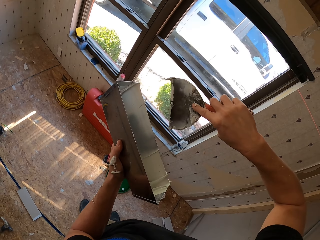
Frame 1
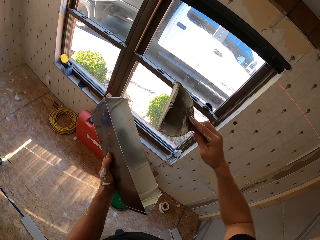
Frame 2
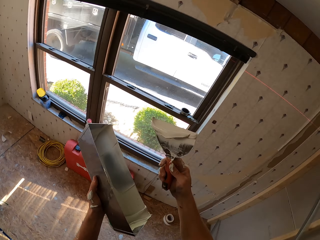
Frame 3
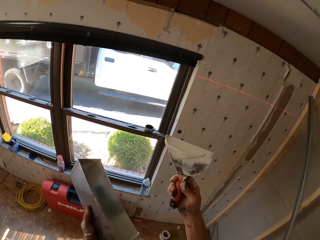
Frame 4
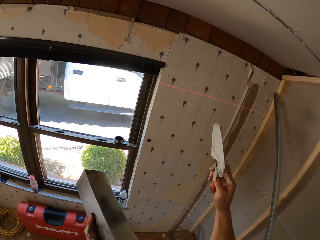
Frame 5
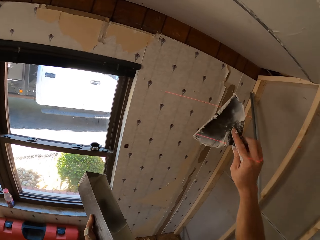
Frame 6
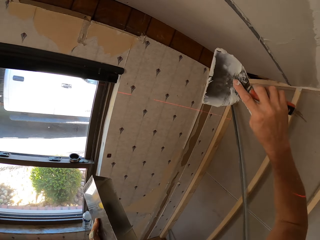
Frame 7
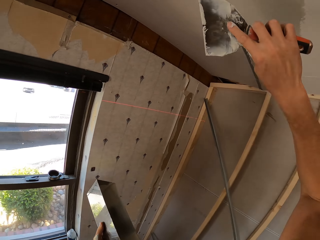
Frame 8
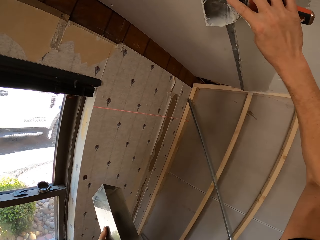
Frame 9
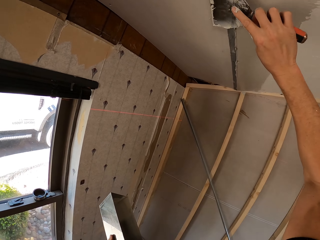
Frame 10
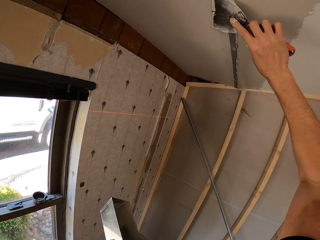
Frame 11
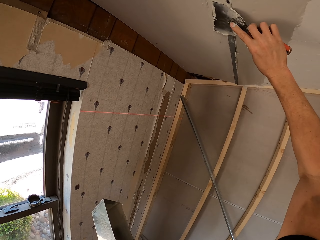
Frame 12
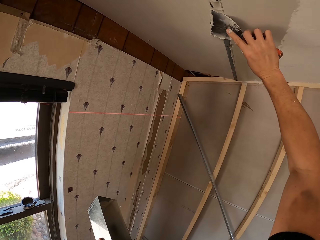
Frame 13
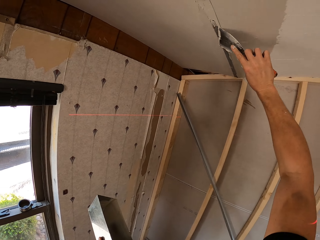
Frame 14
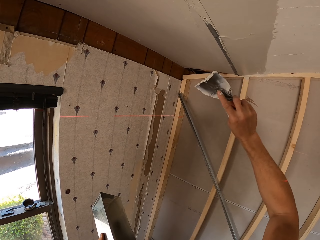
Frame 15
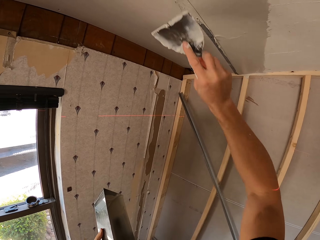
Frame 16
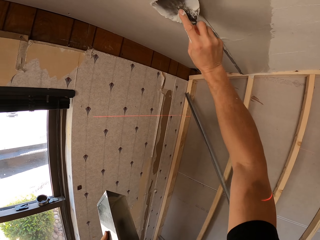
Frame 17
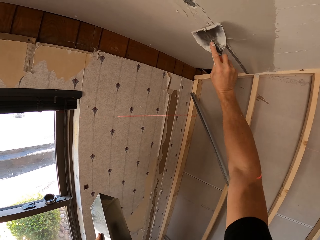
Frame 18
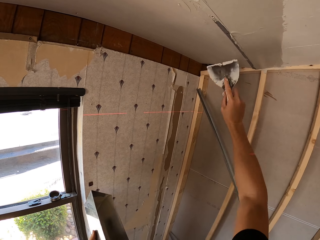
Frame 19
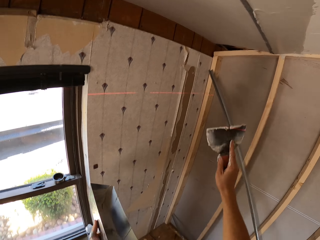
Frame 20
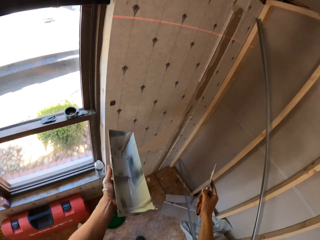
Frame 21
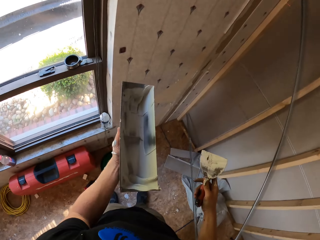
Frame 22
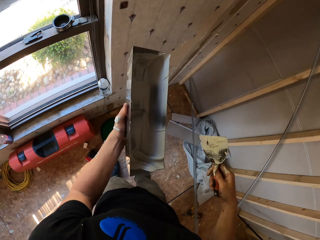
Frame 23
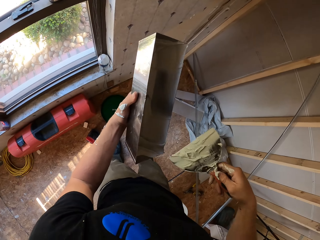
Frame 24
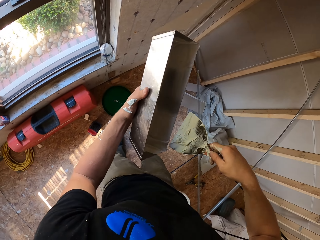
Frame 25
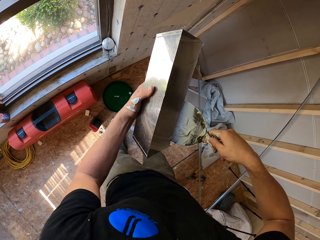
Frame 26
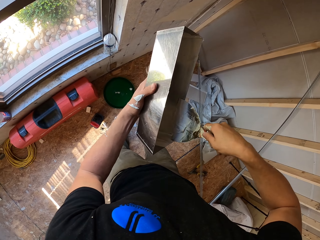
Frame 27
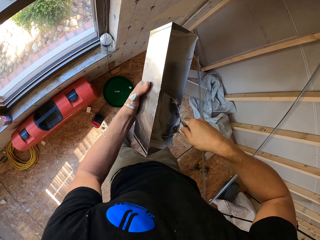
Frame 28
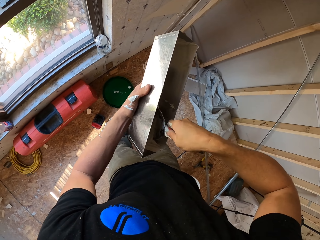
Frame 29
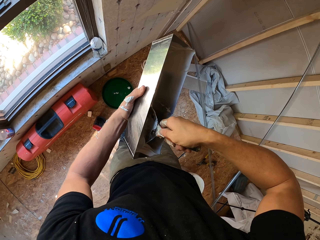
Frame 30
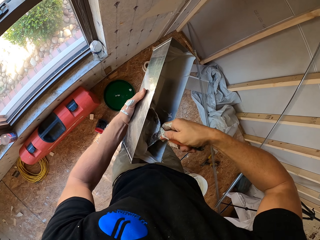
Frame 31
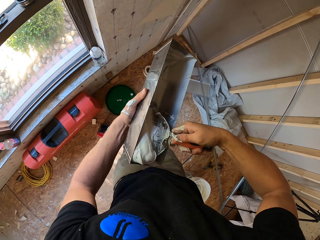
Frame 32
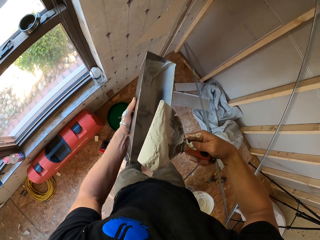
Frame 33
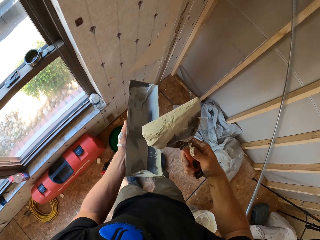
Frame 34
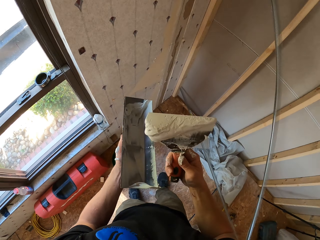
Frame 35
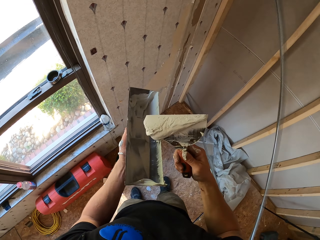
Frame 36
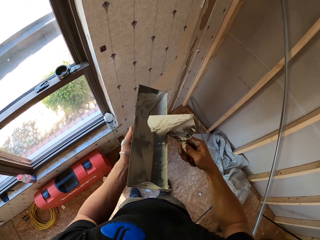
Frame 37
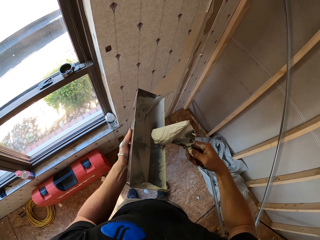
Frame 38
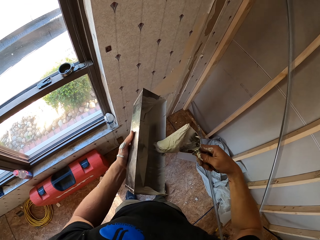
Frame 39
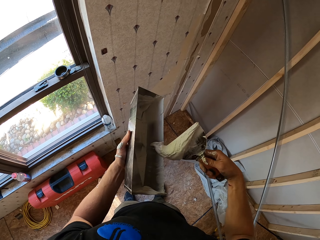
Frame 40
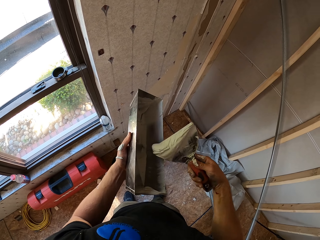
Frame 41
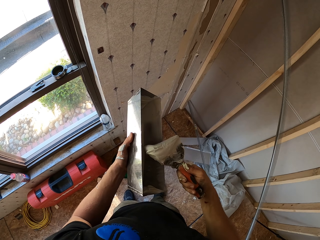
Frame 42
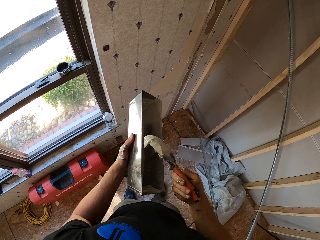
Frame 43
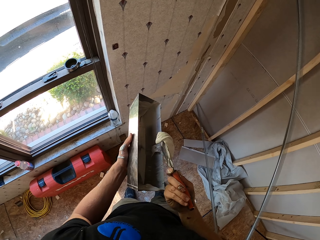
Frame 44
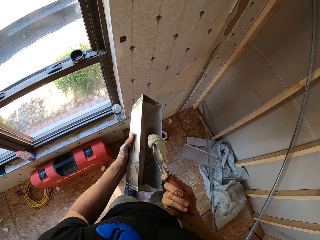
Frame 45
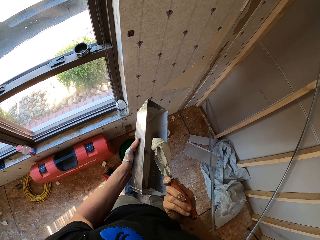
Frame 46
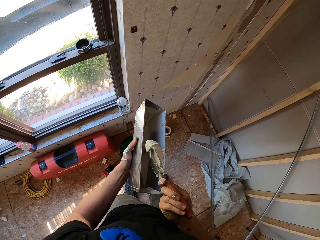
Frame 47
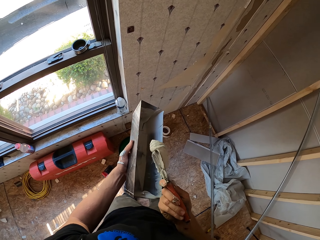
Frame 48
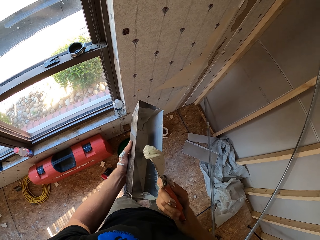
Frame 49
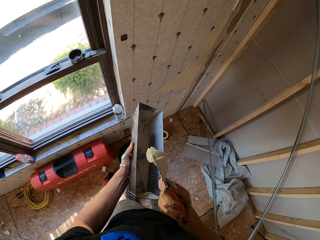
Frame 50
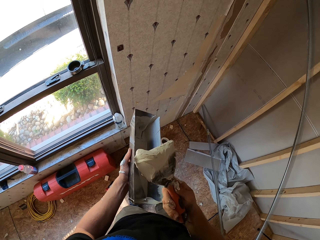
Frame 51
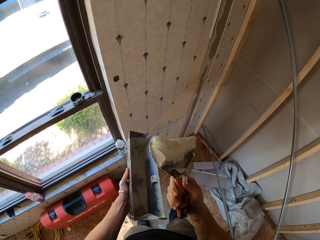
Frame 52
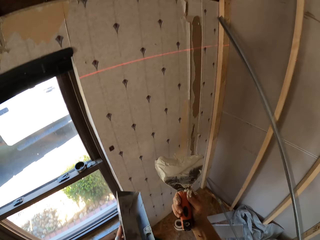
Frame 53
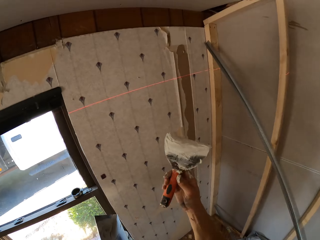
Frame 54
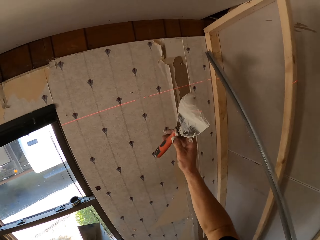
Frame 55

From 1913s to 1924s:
The camera wearer collects the substance. They paint the ceiling. They scoop the paint. They adjust the substance on the item they are holding. They remove excess paint. They collect the substance.

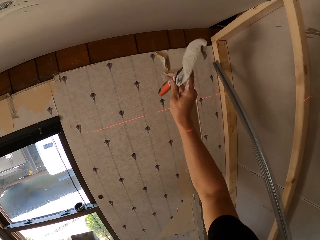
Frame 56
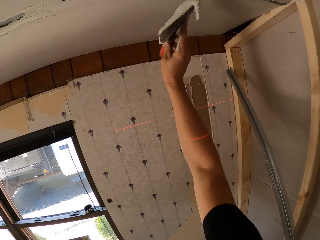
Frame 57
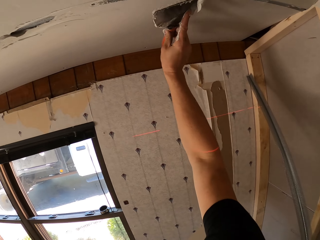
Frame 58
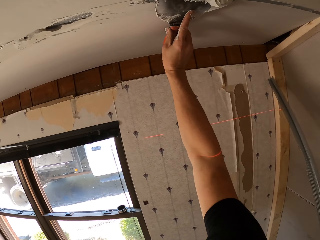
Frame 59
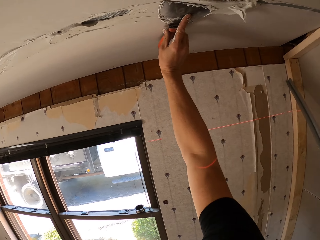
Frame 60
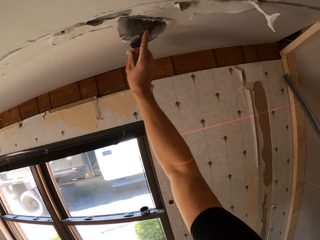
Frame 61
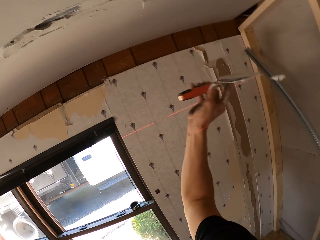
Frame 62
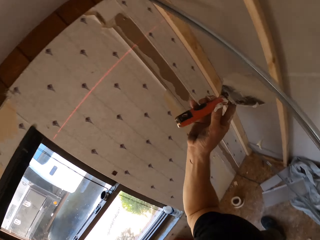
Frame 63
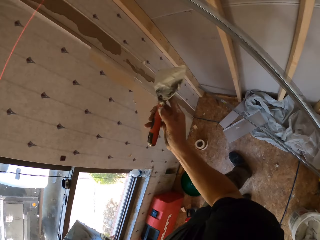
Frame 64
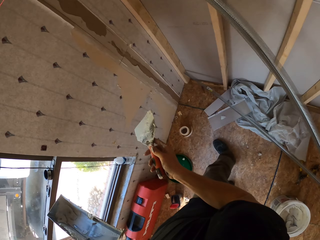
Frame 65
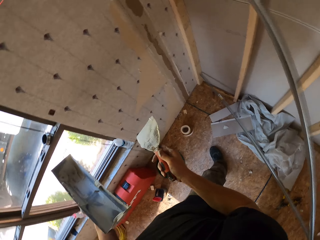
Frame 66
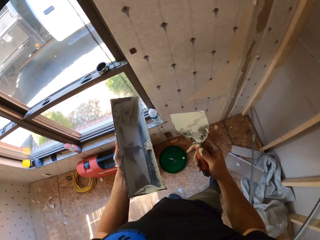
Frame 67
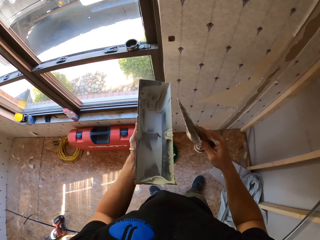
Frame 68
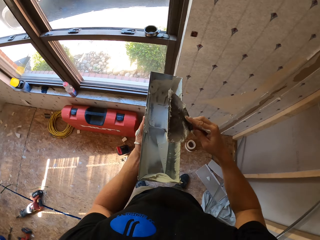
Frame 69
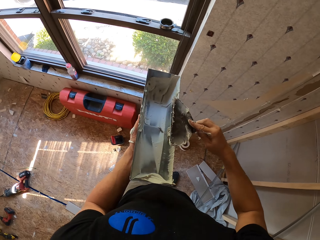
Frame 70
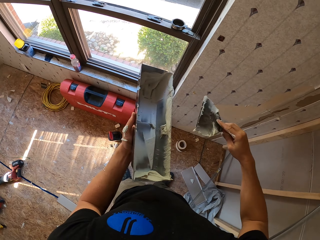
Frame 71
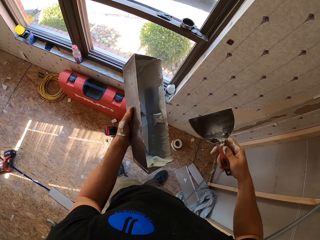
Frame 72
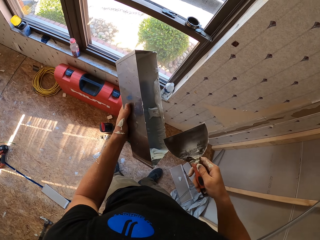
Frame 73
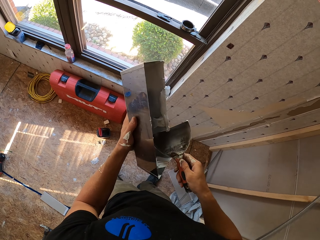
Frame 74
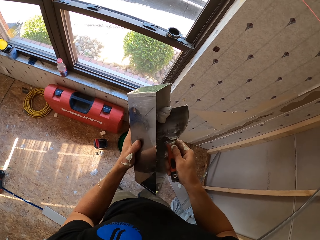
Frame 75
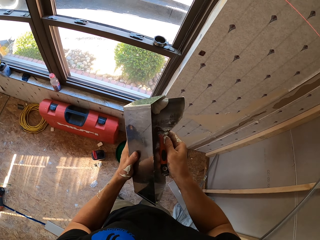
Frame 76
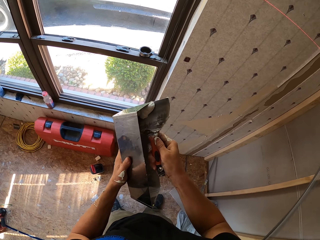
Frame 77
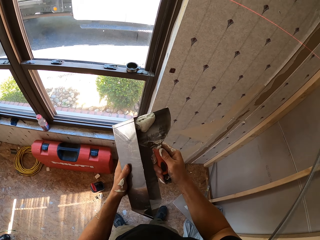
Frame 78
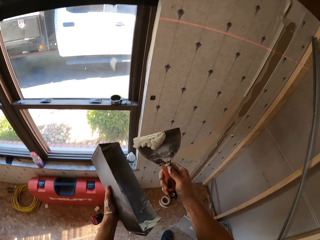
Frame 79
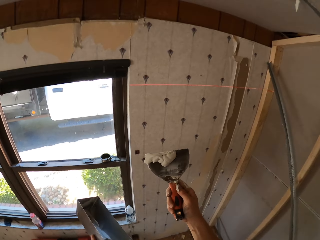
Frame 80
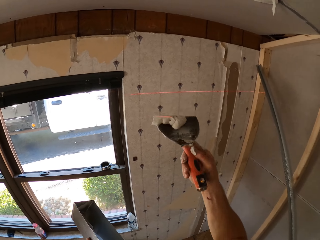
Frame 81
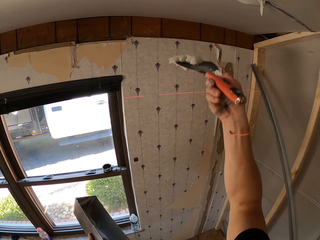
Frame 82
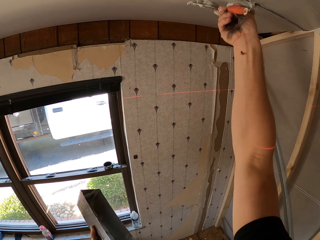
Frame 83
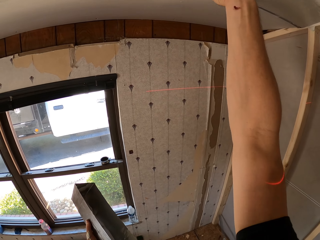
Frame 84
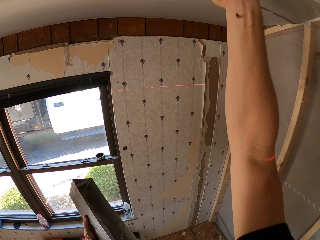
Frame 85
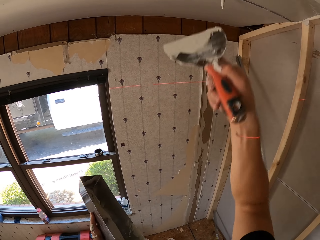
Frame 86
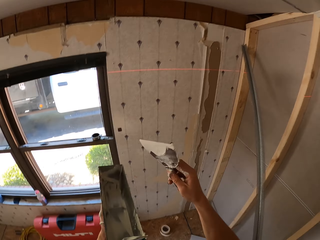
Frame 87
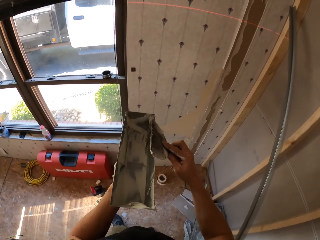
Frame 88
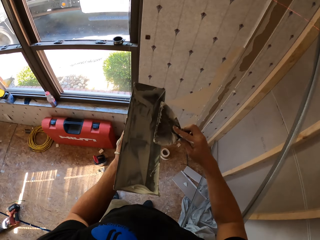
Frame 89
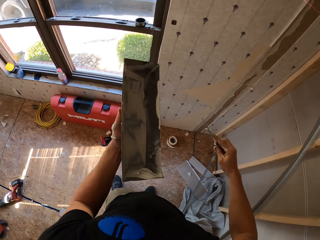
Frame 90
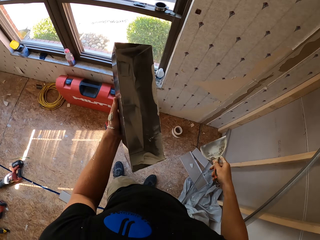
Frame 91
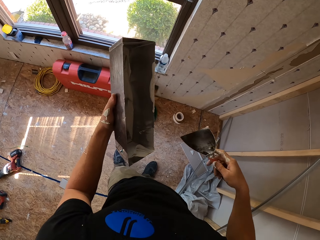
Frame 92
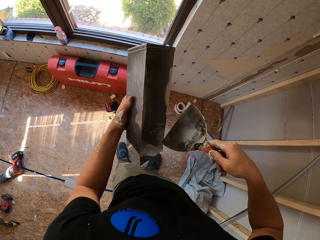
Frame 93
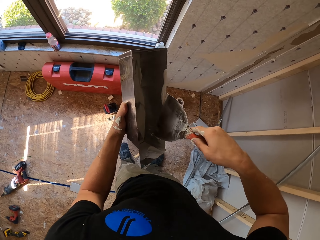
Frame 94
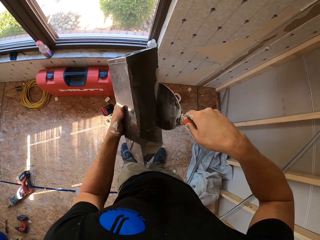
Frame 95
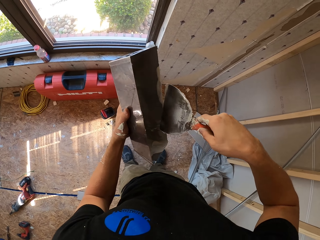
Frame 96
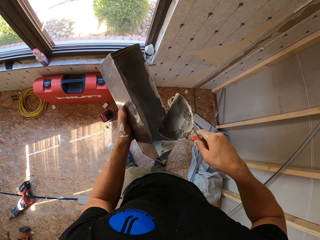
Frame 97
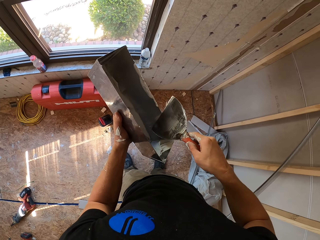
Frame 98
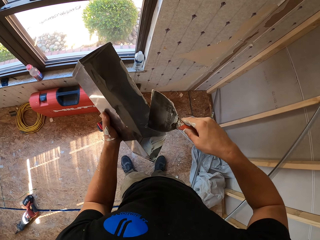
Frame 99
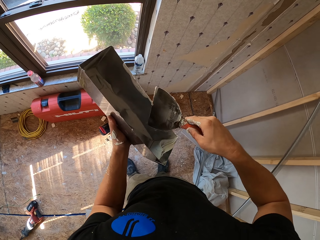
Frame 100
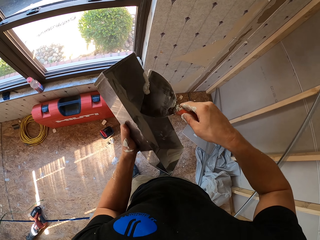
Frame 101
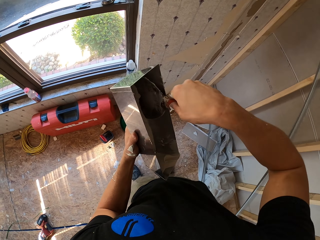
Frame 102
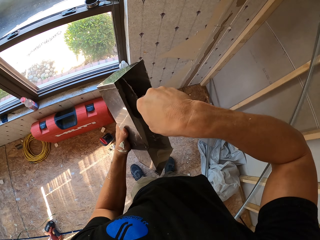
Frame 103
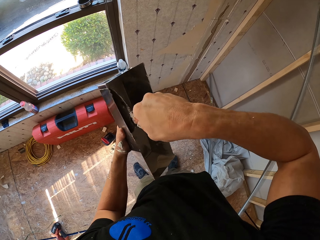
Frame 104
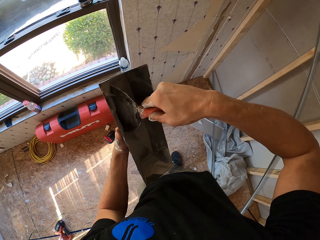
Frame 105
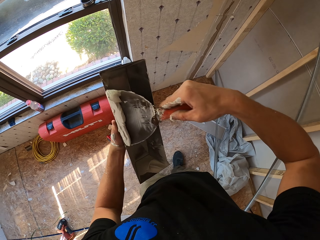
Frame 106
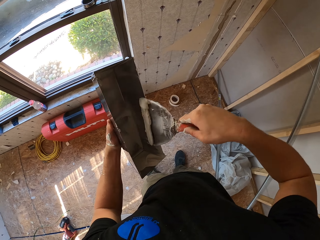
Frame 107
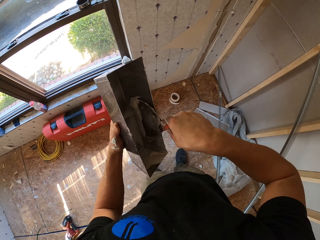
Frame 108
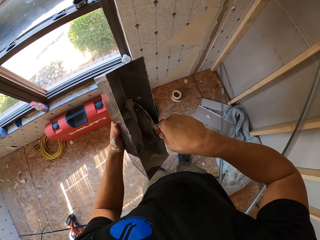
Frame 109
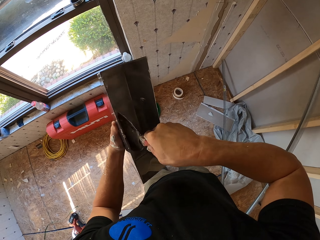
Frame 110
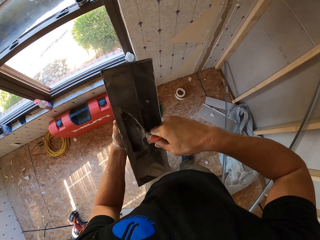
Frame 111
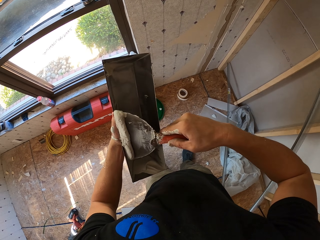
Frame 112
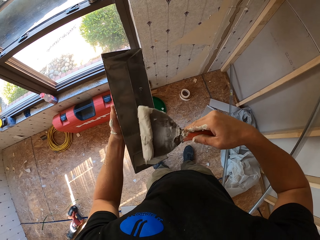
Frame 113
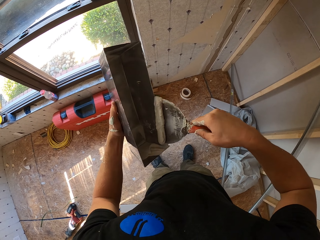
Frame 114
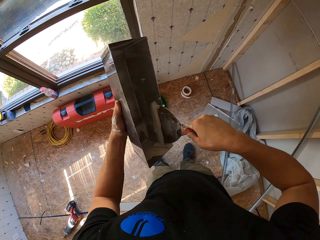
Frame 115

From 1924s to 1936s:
The camera wearer paints the ceiling. They remove excess paint. They adjust the substance on the item they are holding. They scoop the paint. They paint the ceiling. They adjust the substance. They remove the excess paint. They pick up the white substance.
